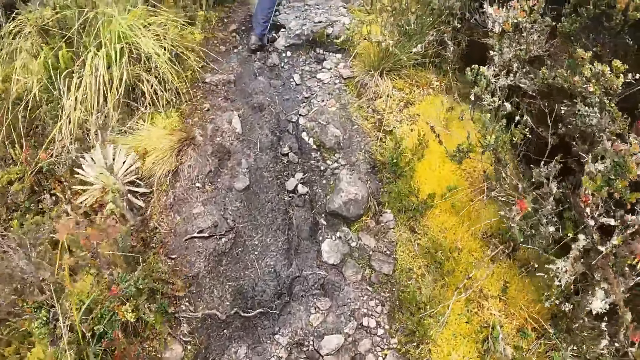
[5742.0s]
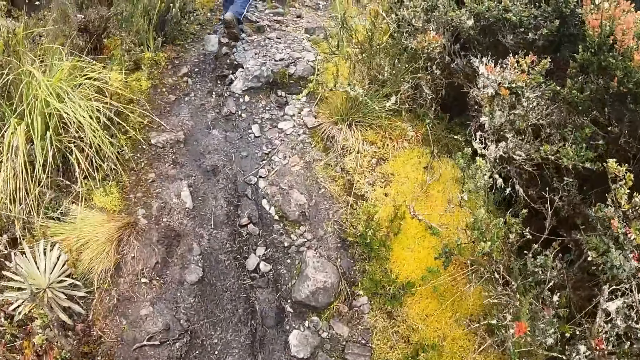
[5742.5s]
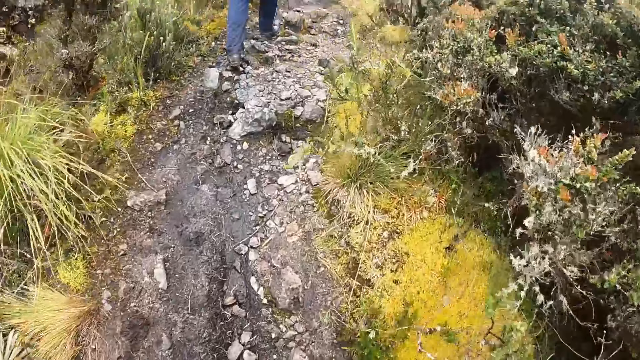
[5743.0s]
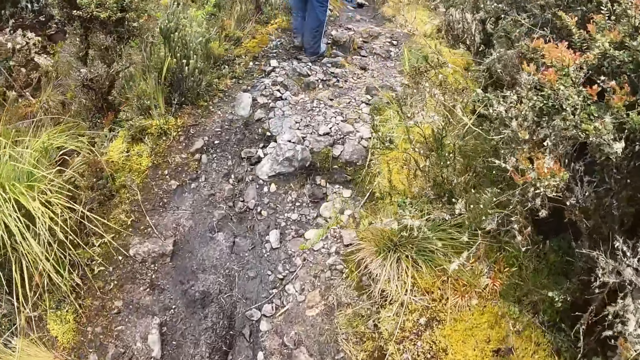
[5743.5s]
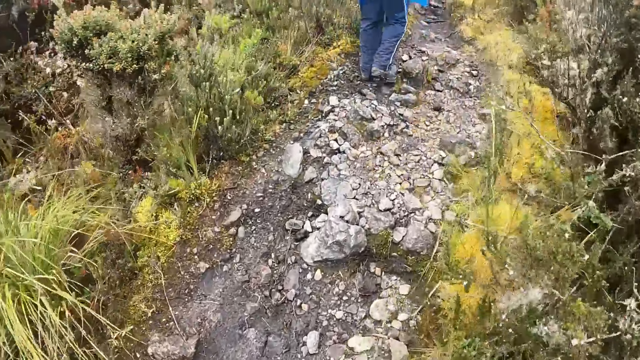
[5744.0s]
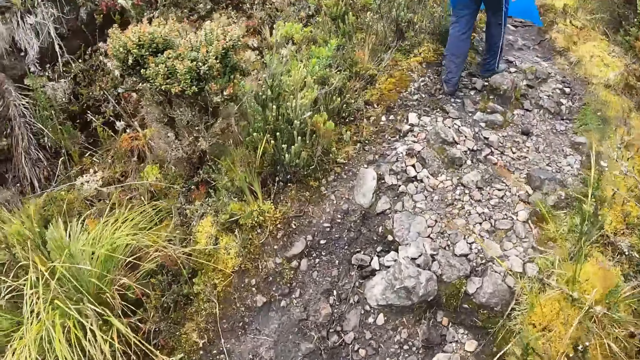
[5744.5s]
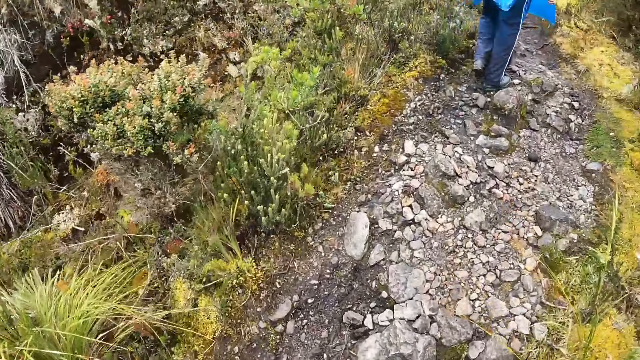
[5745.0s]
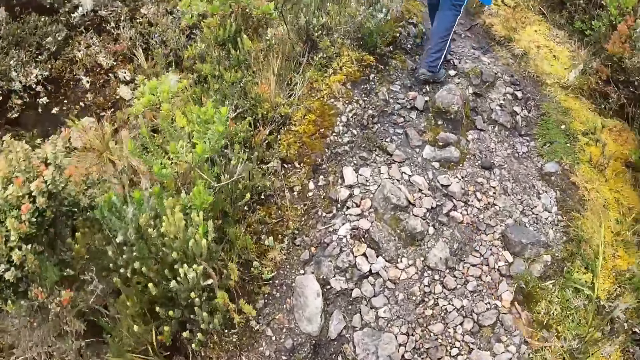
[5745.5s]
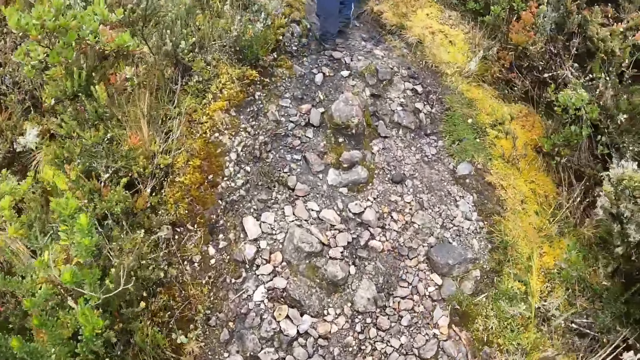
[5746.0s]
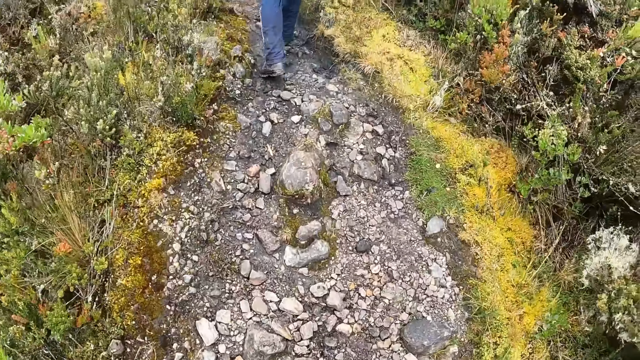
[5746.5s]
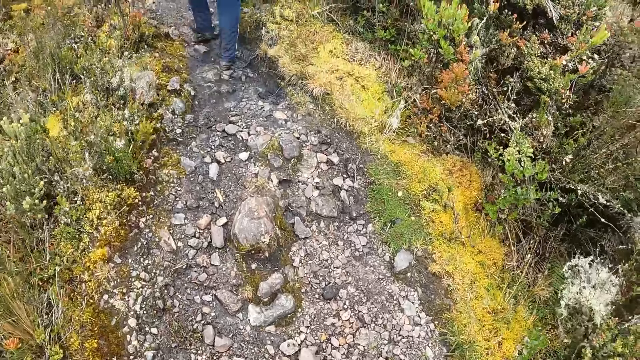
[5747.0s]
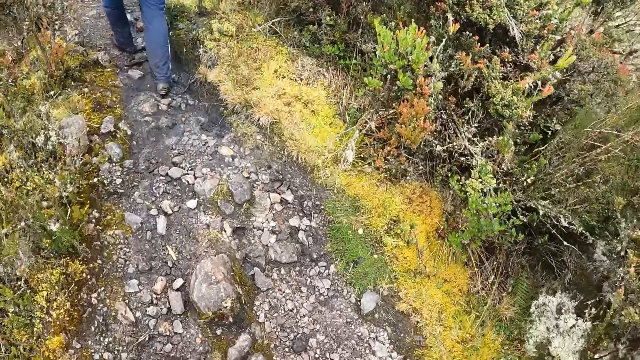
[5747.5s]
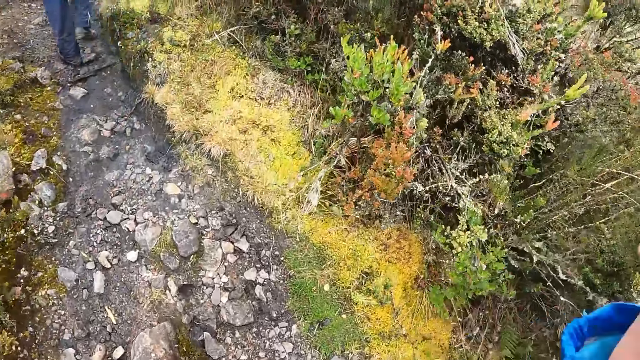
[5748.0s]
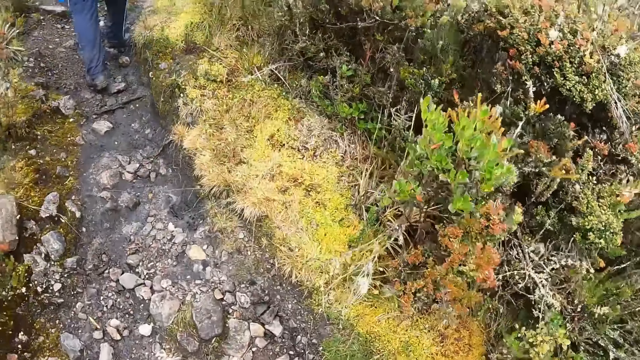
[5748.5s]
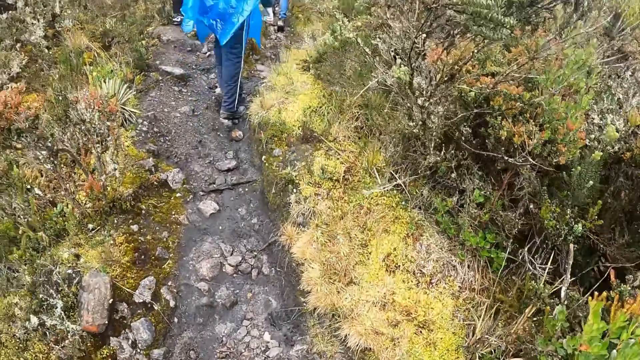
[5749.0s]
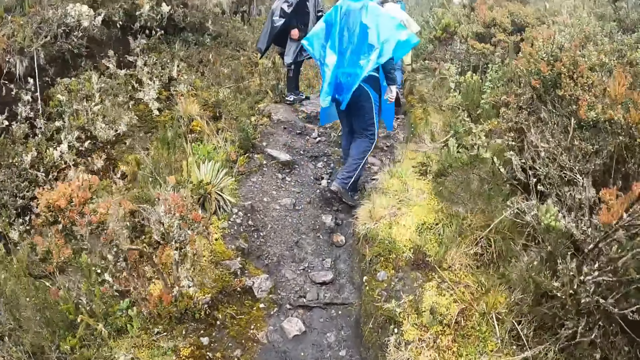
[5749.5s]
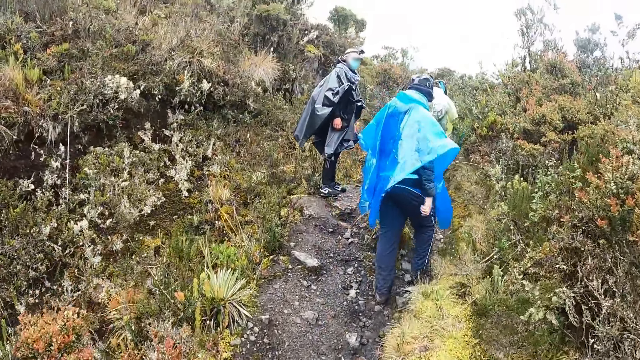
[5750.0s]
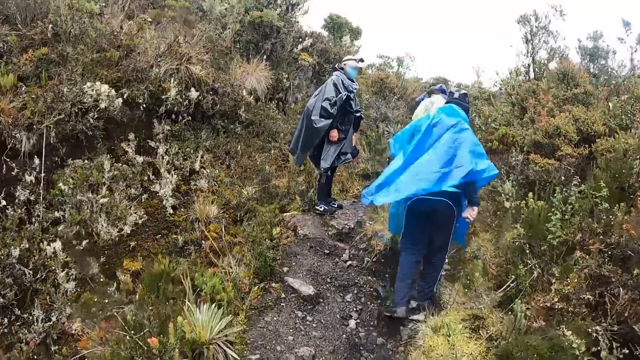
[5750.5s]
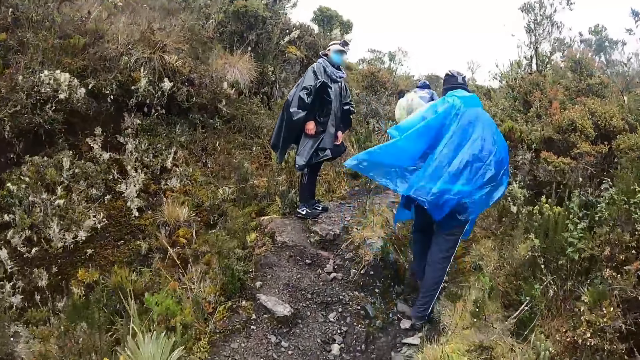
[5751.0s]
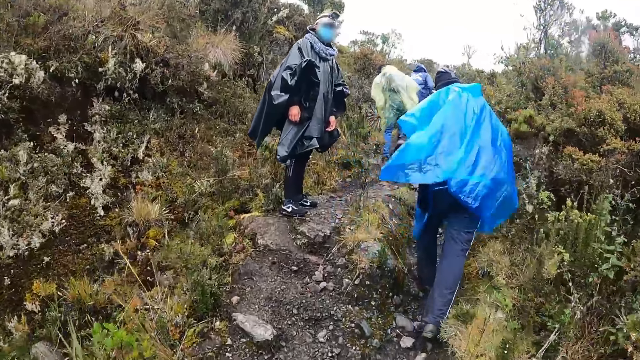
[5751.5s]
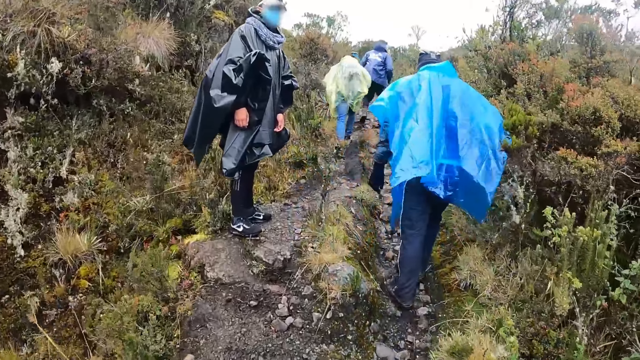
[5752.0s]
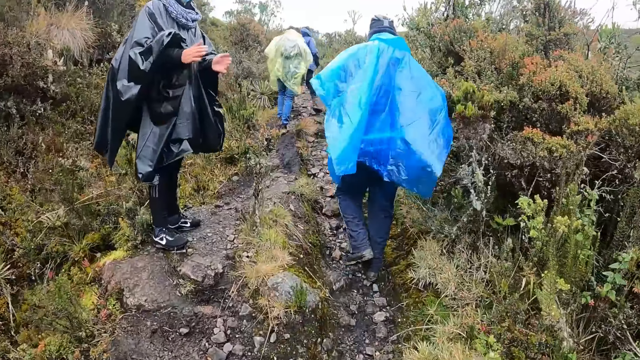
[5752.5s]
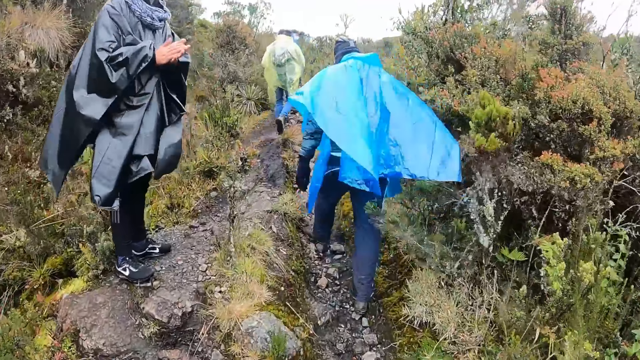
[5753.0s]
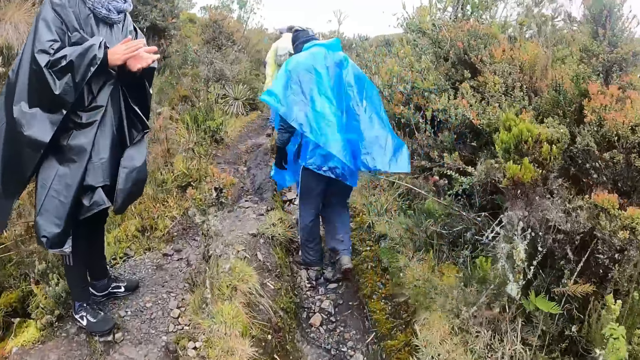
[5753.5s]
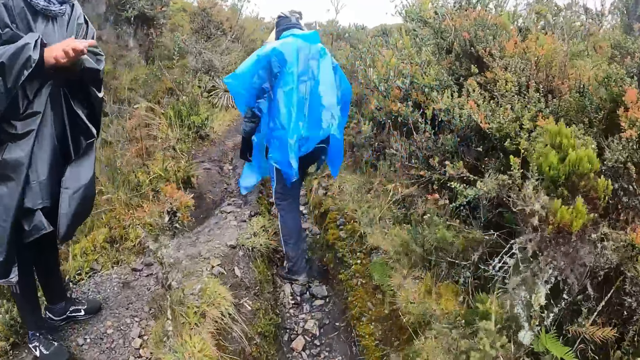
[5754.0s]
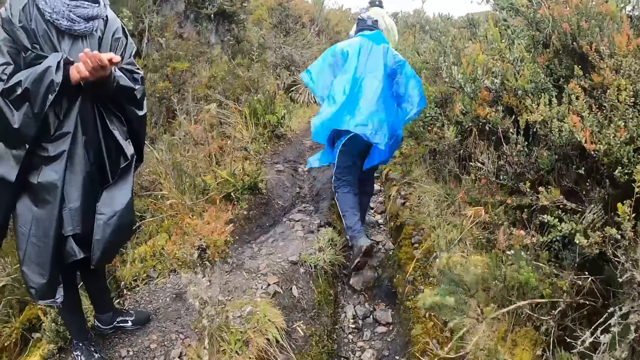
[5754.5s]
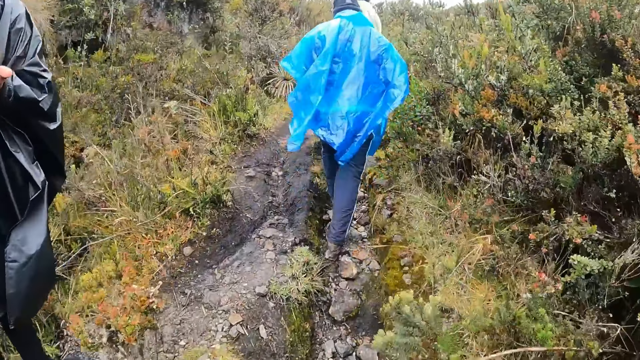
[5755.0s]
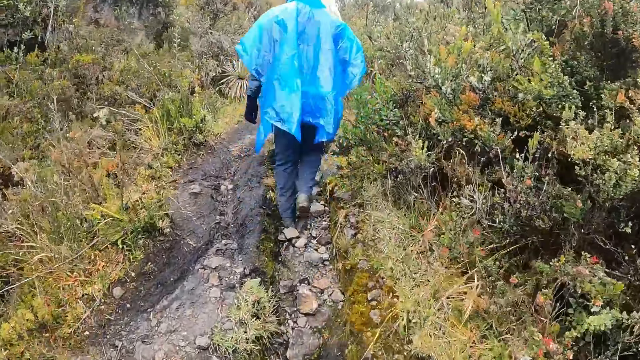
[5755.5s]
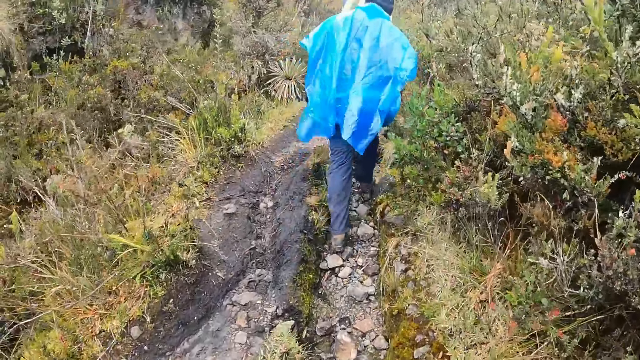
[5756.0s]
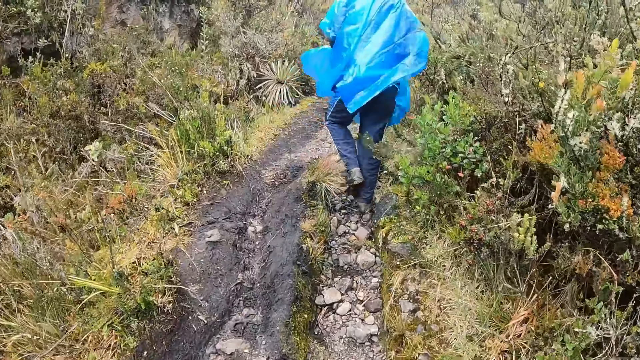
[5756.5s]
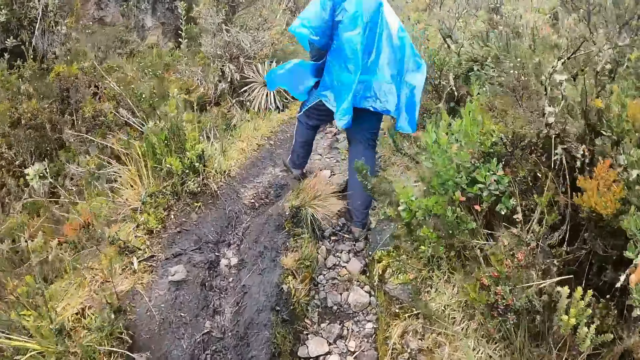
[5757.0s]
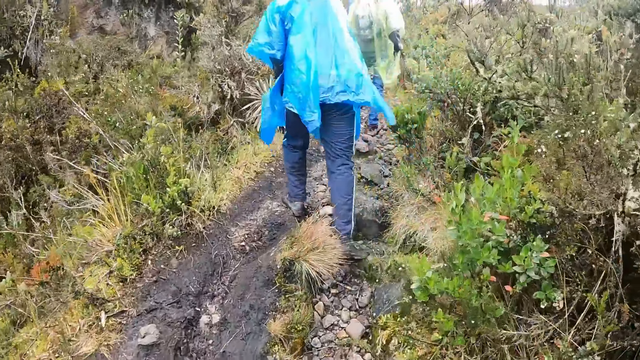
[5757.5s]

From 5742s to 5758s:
The camera wearer adjusts the camera and walks in the forest. A man claps both hands.

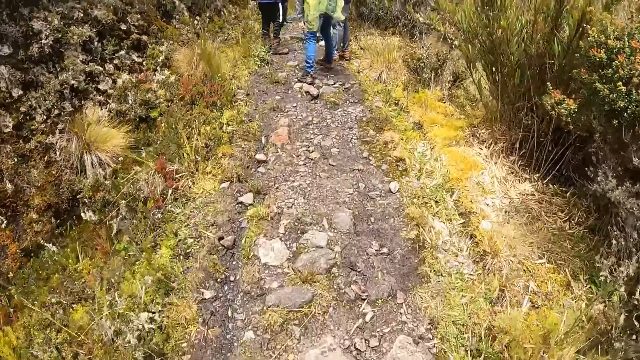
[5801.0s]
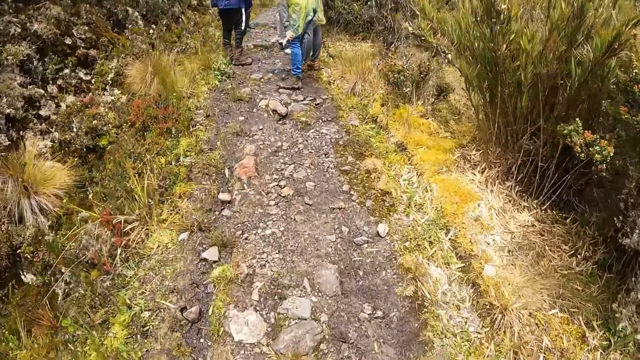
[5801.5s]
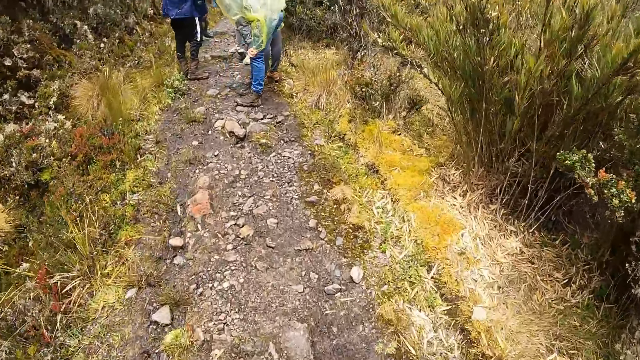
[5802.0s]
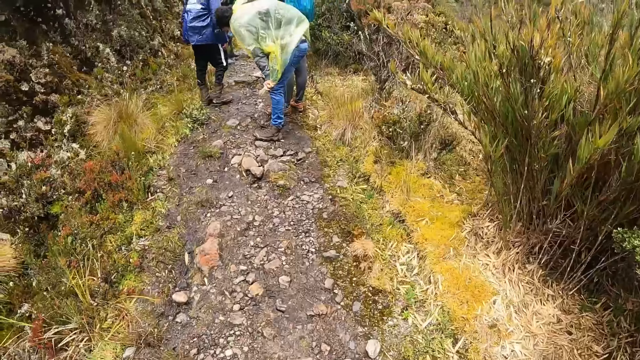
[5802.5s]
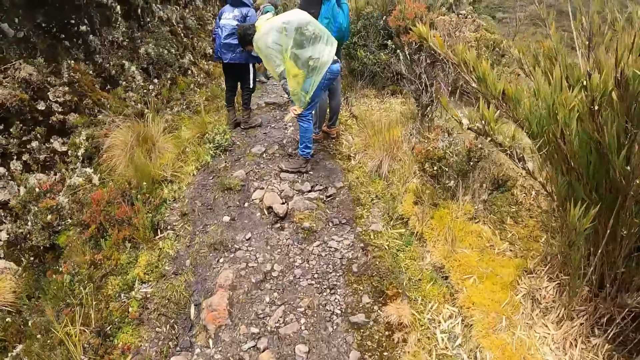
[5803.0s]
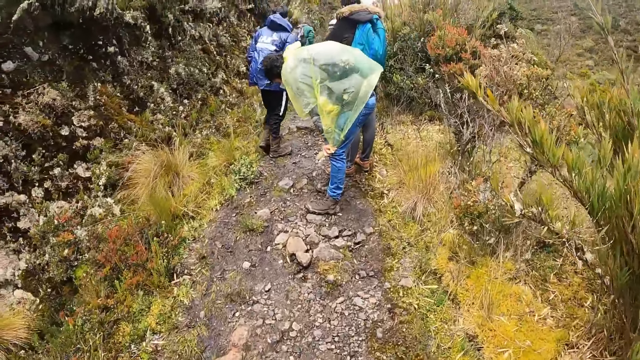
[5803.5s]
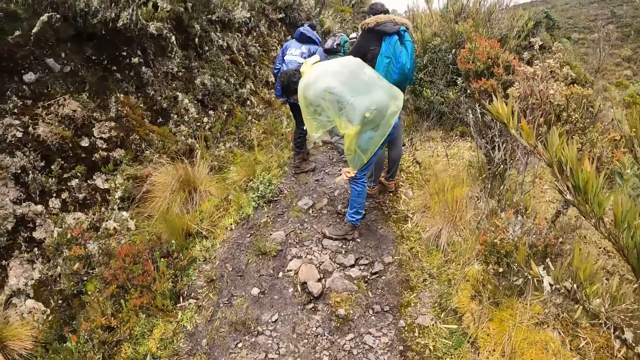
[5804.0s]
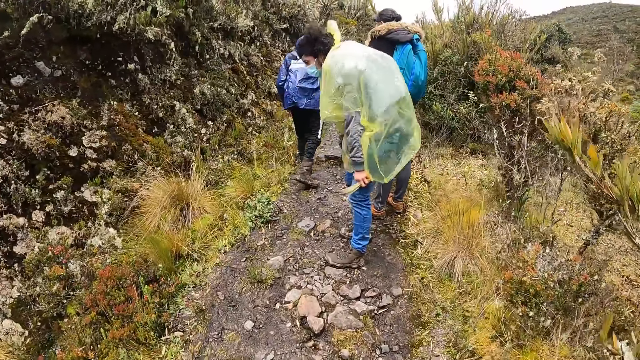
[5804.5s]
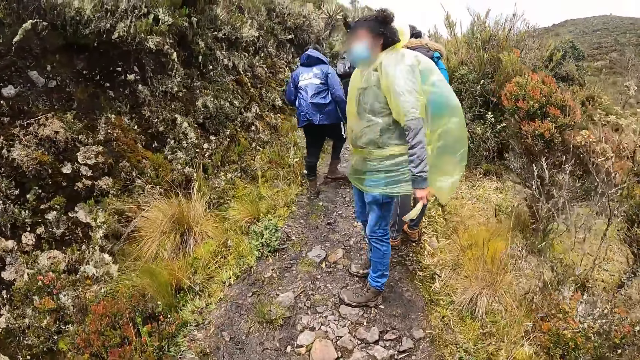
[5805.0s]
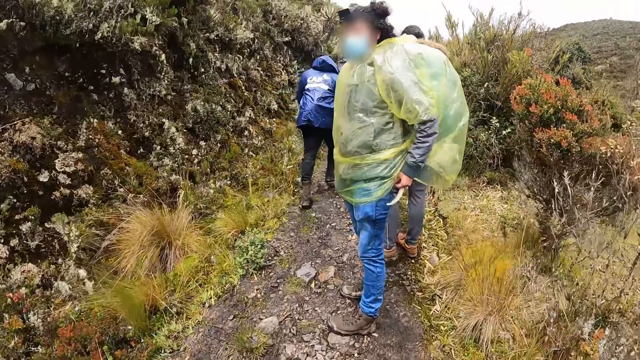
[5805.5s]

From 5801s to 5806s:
The man holds his knees with both hands. The man holds a bone in his left hand. The man adjusts his trousers with both hands.
